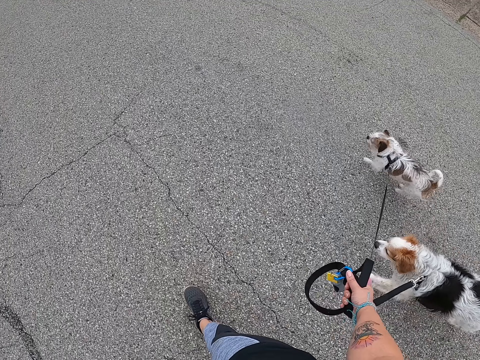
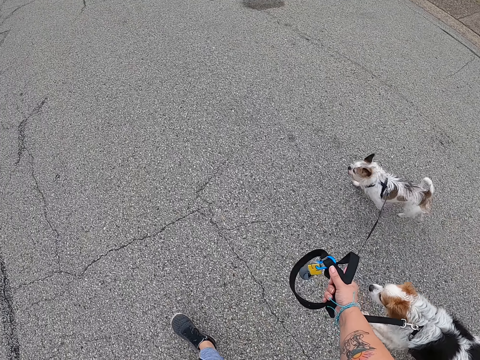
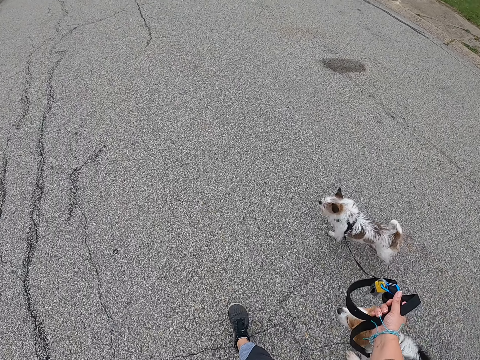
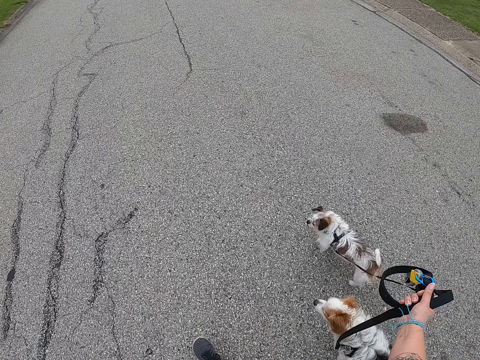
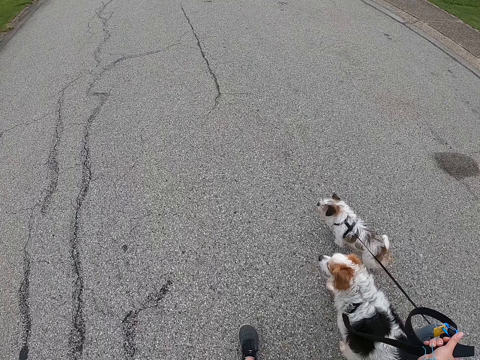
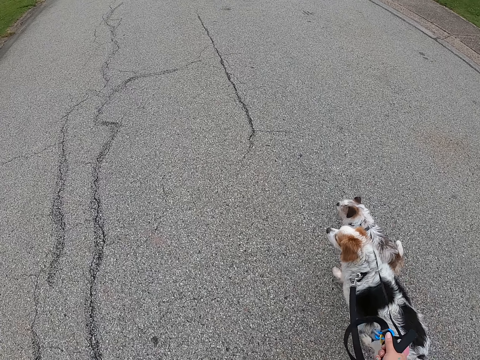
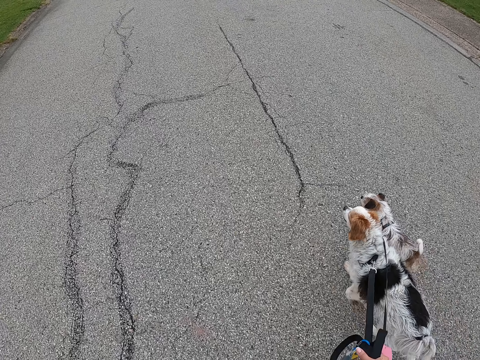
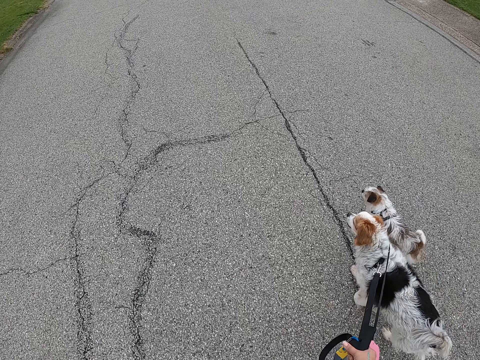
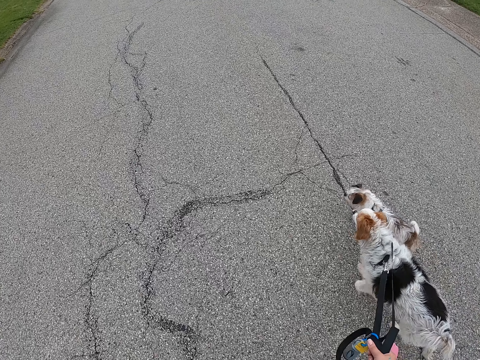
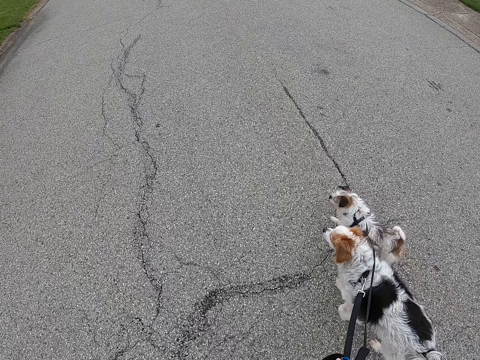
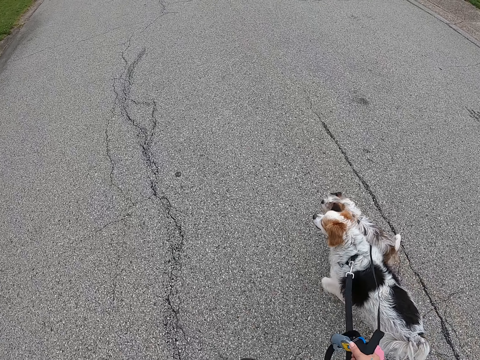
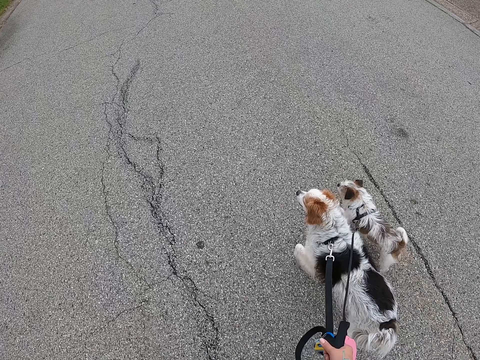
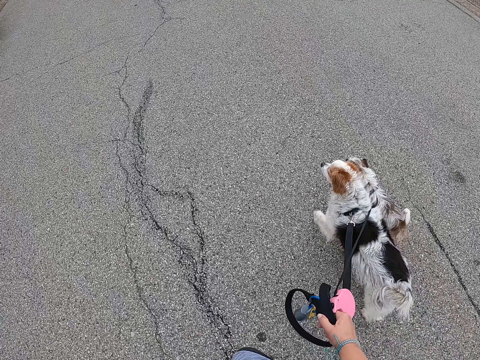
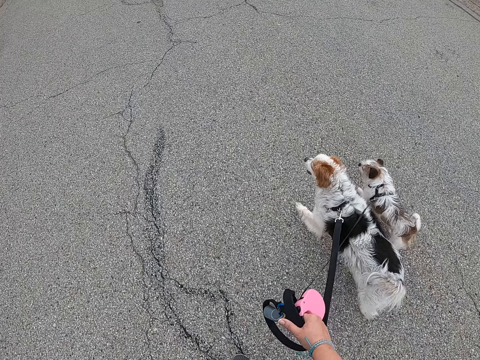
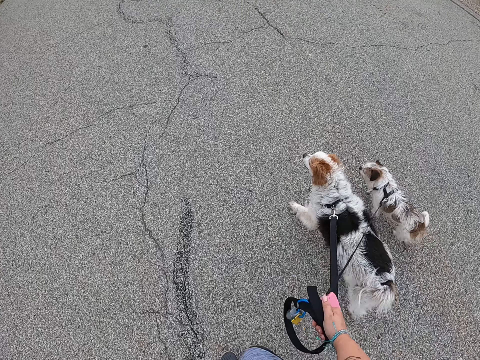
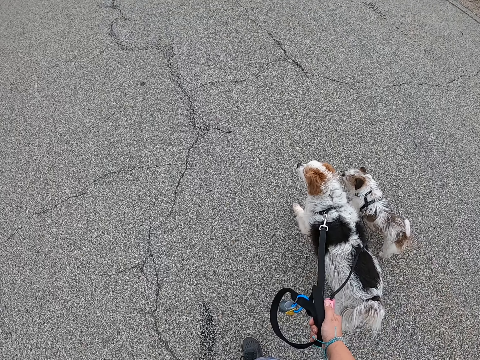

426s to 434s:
The camera wearer lifts the leashes with her right hand. She walks the dogs.

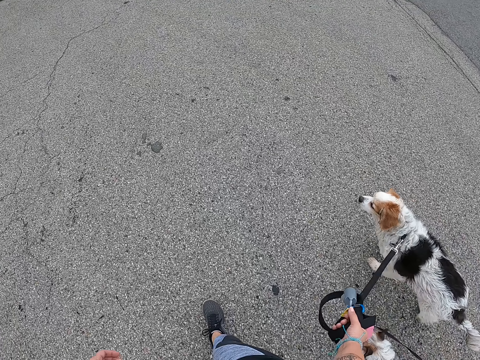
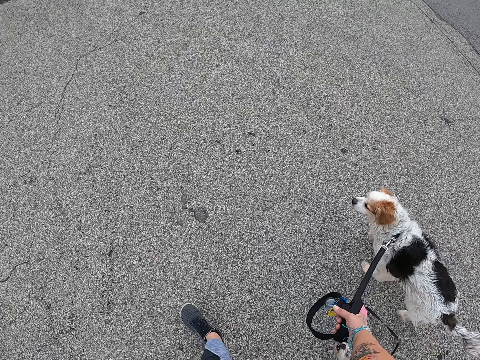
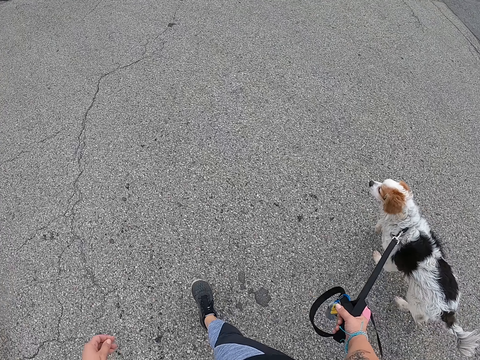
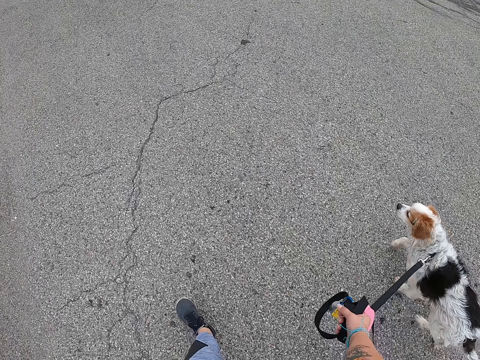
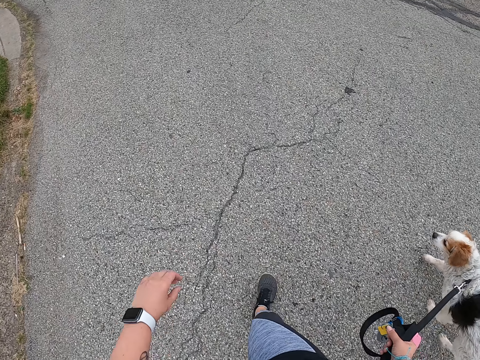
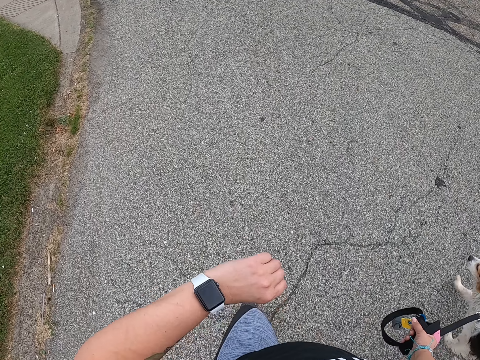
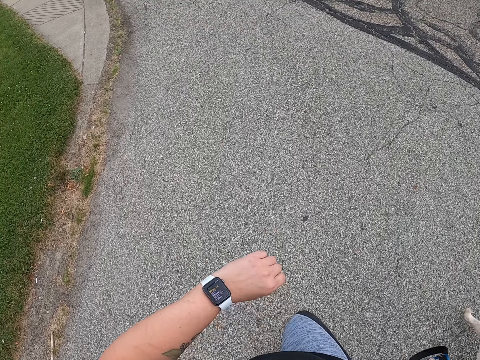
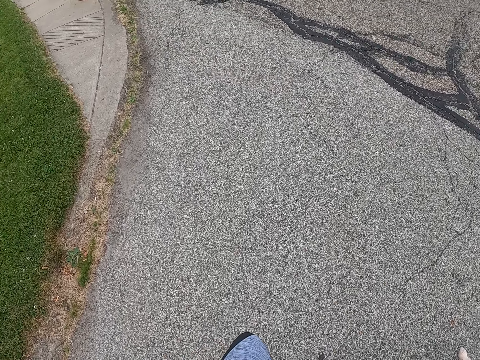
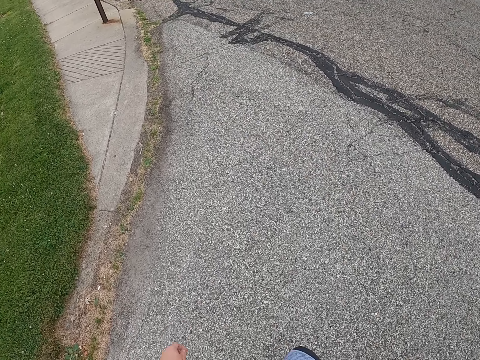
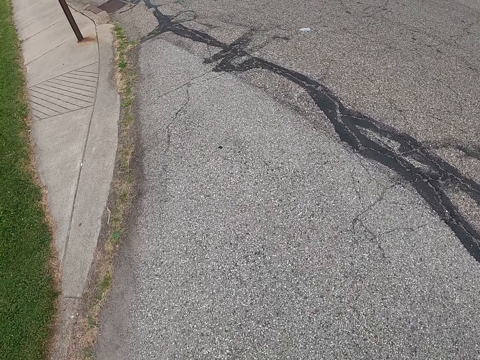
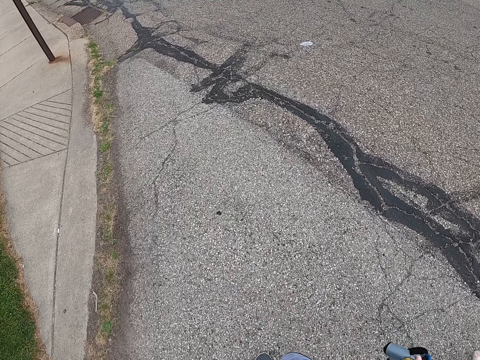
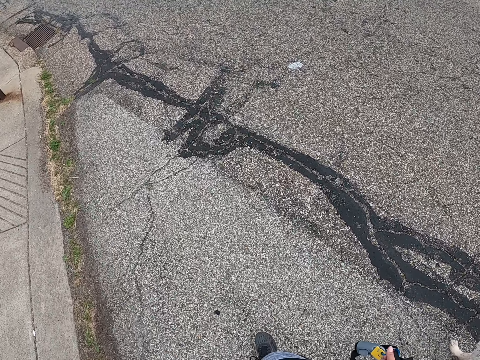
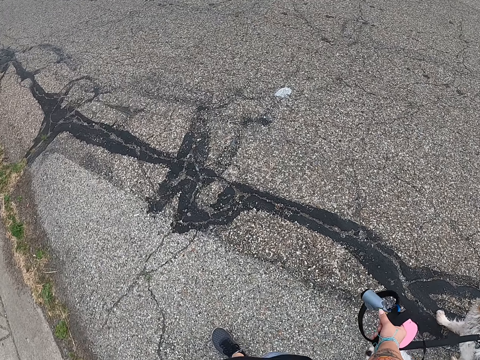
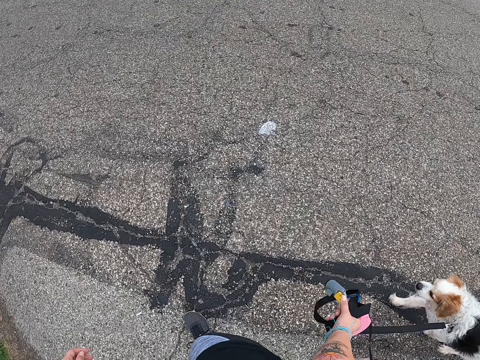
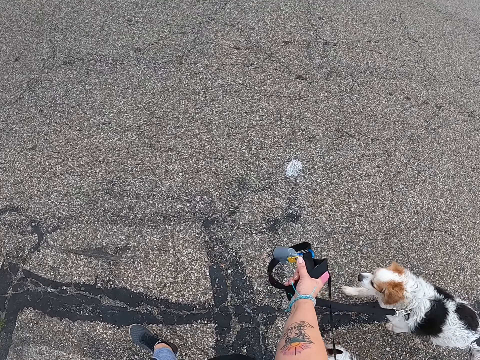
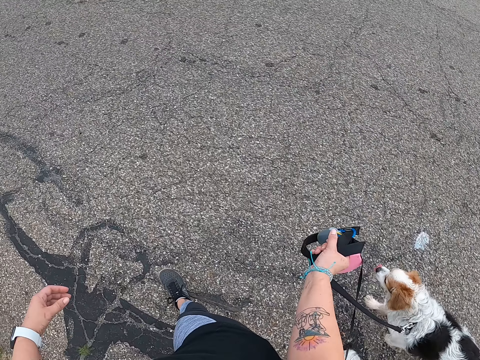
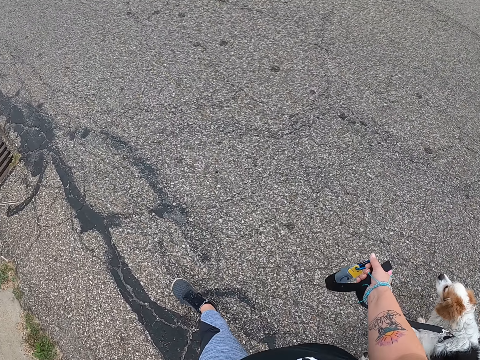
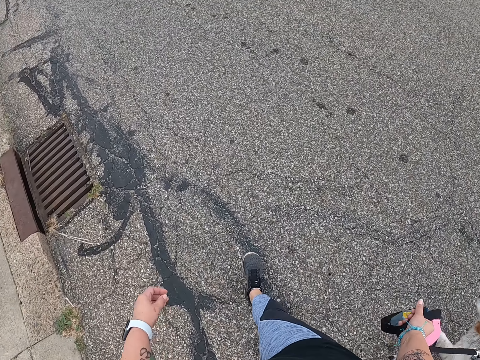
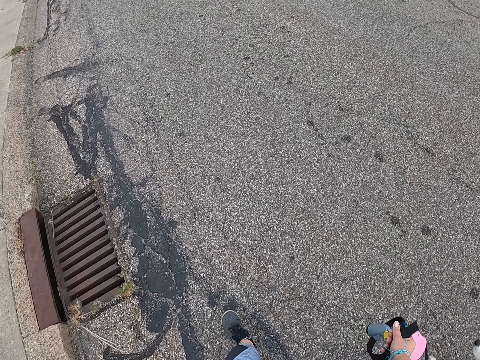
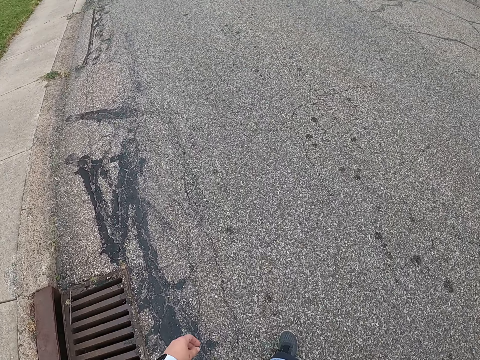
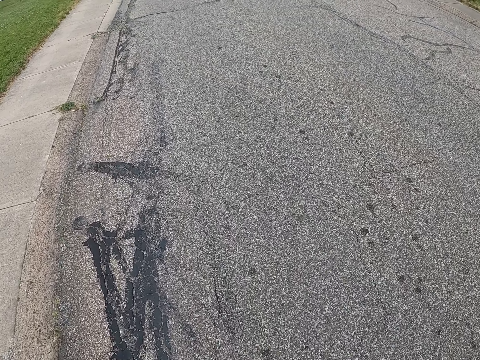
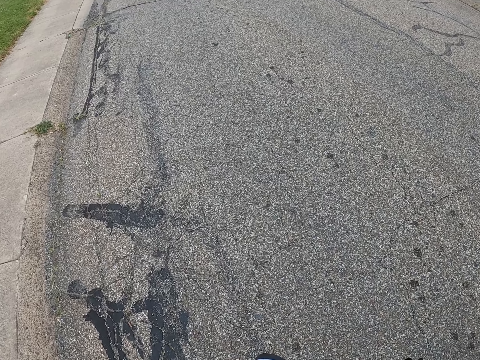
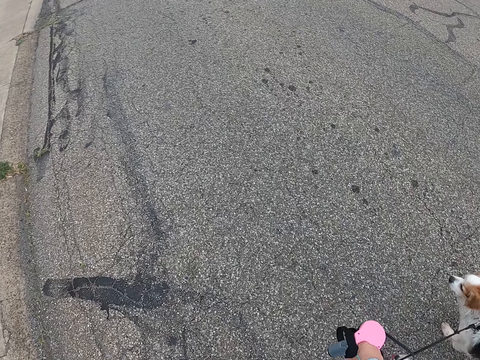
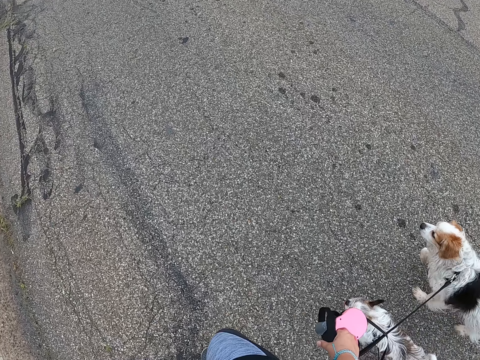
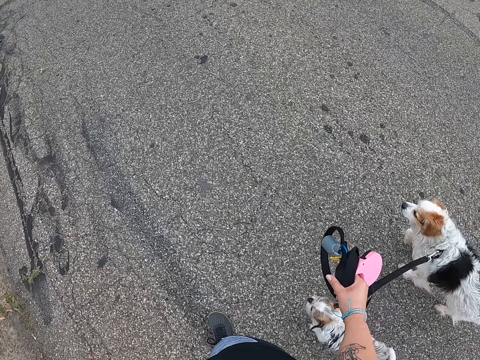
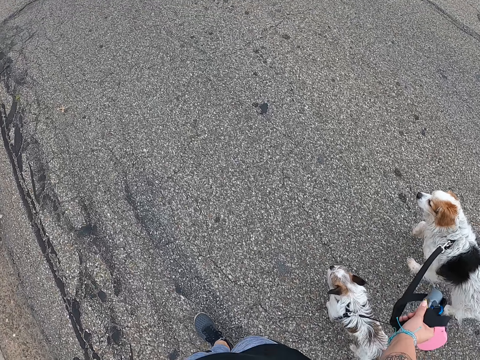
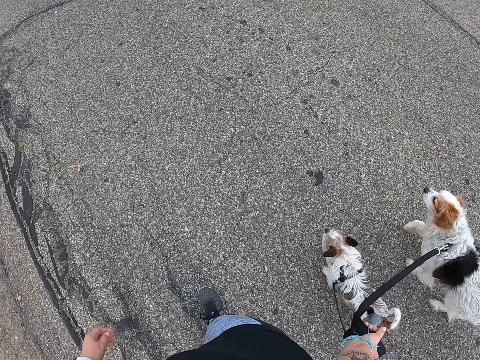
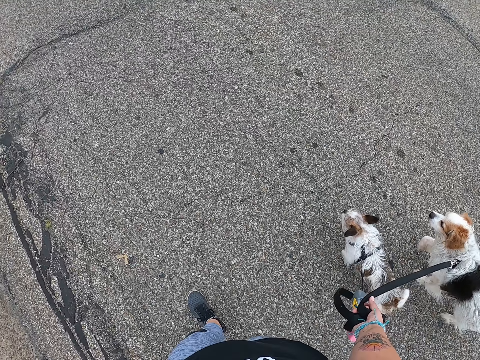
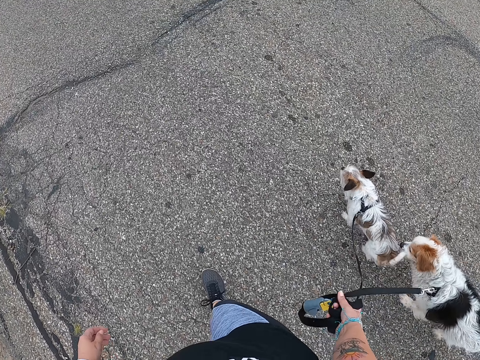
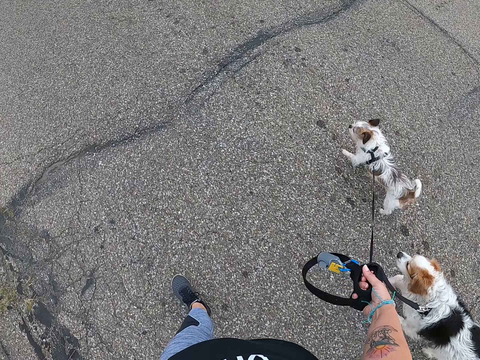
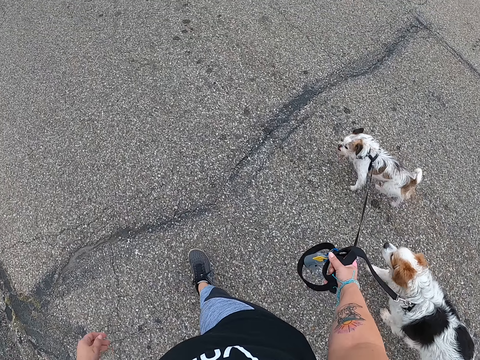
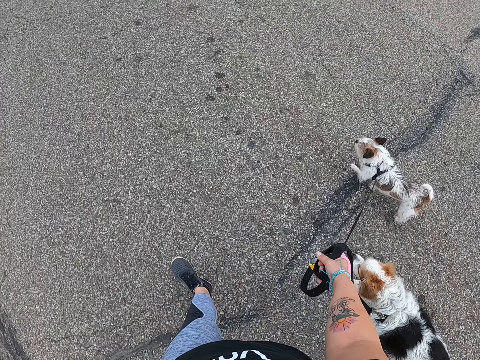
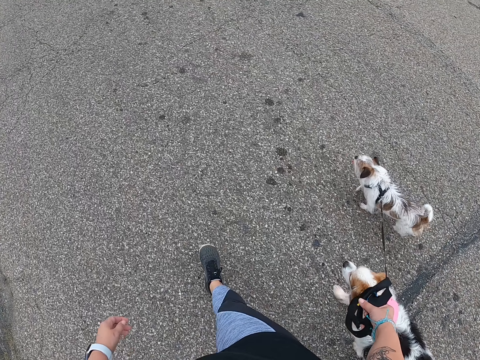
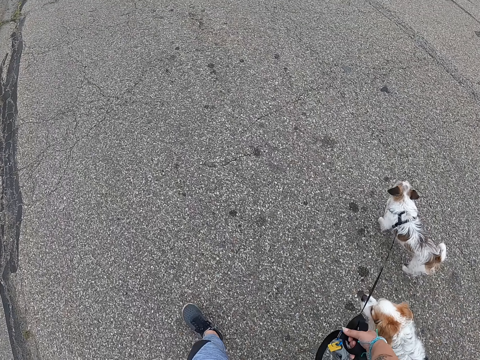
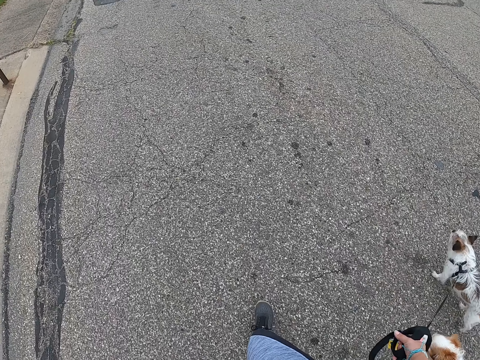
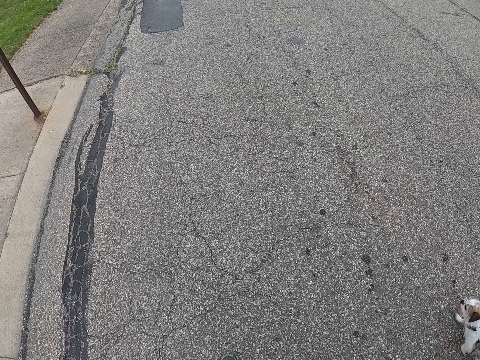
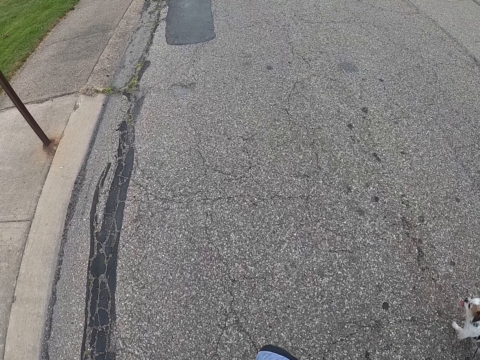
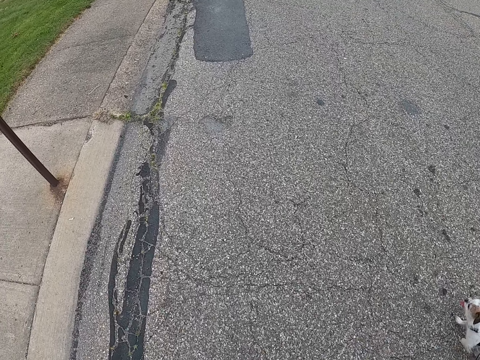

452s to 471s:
The camera wearer checks her wristwatch. She walks the dogs. She lifts the leashes with her right hand. She walks the dogs.
